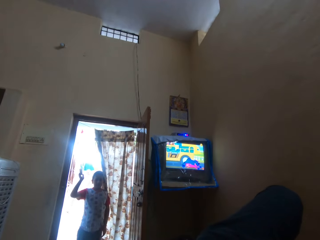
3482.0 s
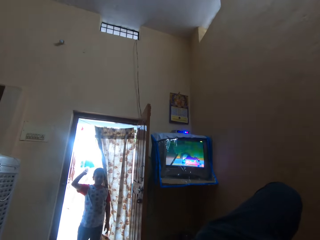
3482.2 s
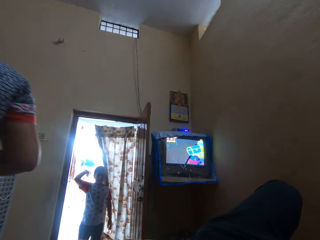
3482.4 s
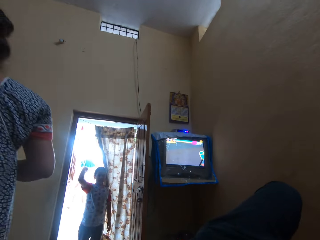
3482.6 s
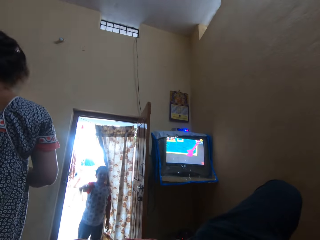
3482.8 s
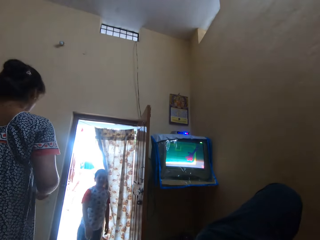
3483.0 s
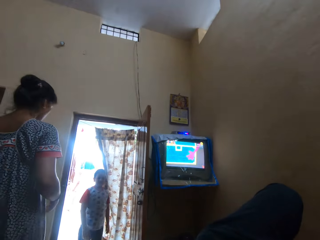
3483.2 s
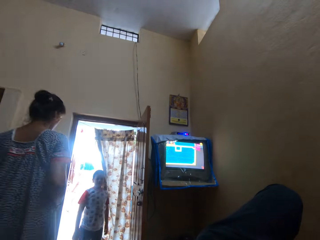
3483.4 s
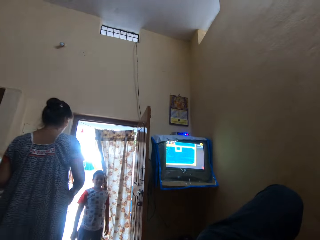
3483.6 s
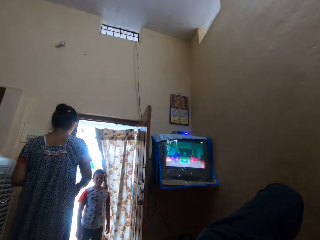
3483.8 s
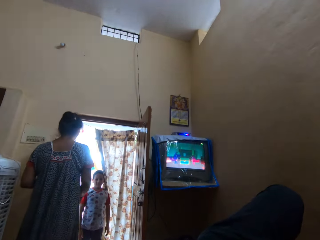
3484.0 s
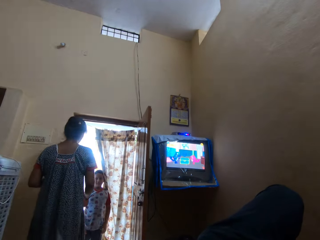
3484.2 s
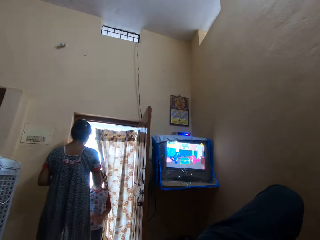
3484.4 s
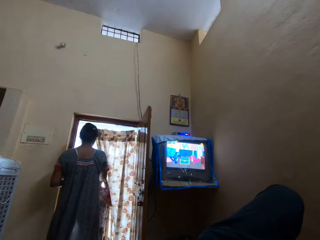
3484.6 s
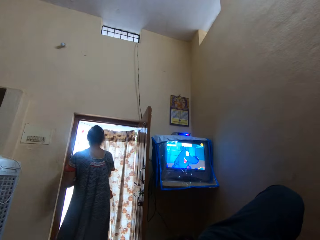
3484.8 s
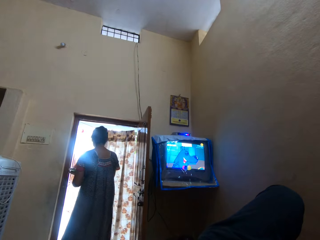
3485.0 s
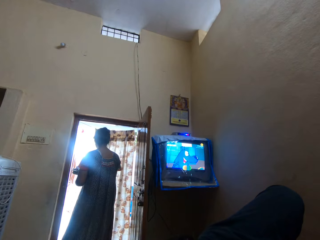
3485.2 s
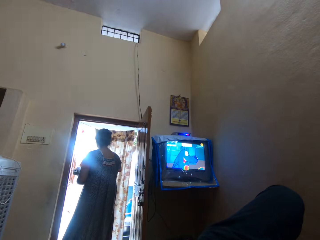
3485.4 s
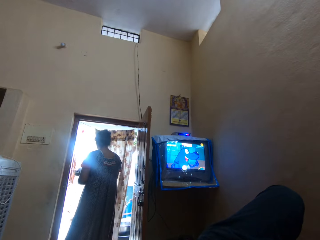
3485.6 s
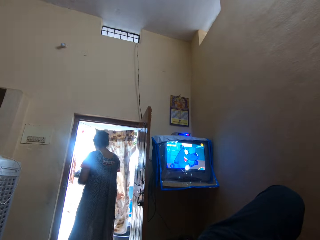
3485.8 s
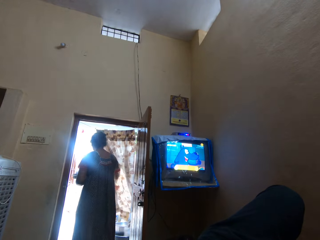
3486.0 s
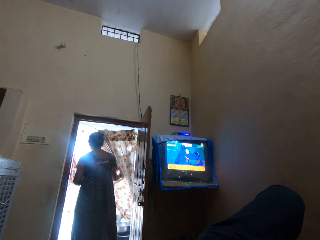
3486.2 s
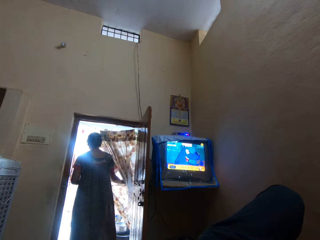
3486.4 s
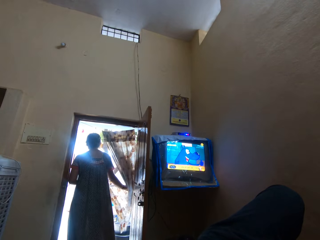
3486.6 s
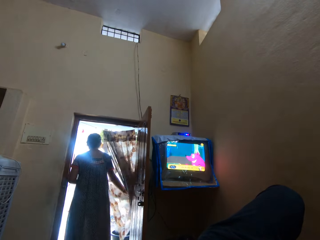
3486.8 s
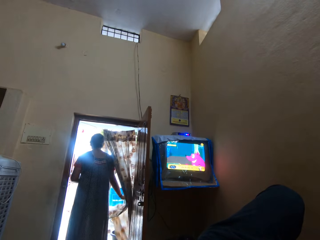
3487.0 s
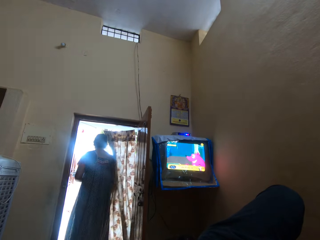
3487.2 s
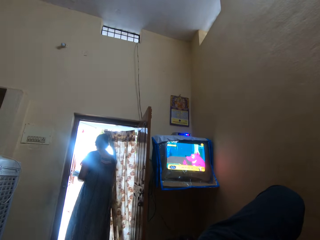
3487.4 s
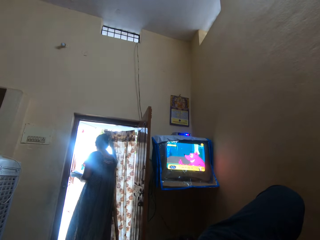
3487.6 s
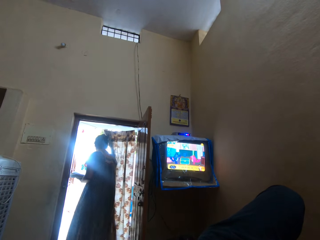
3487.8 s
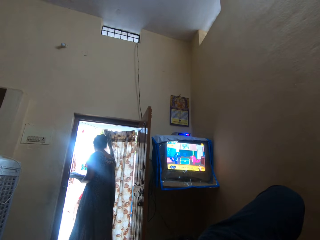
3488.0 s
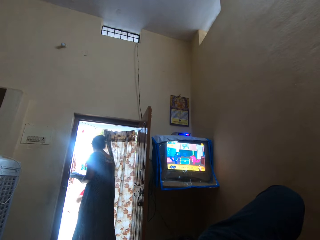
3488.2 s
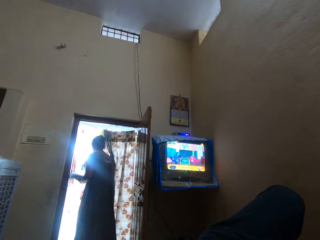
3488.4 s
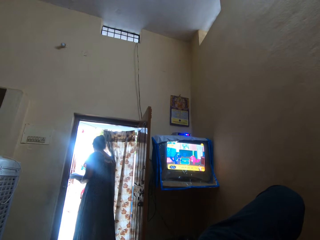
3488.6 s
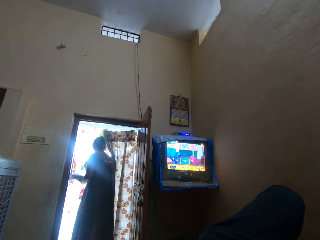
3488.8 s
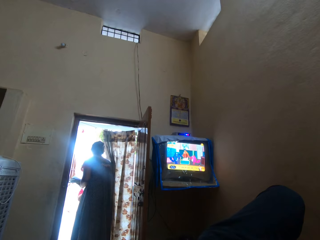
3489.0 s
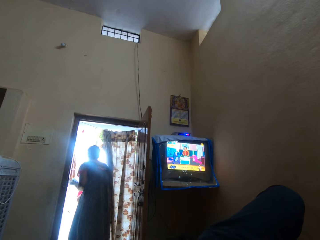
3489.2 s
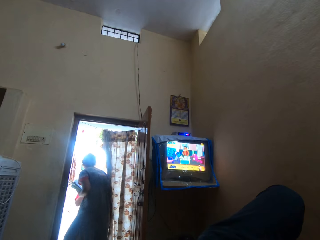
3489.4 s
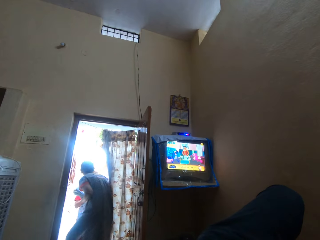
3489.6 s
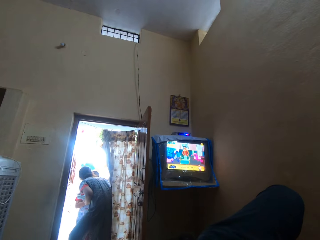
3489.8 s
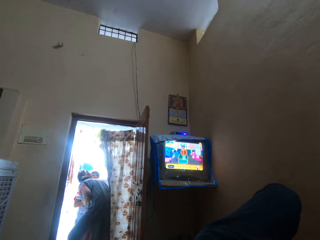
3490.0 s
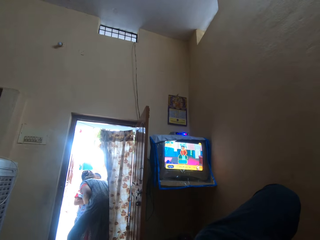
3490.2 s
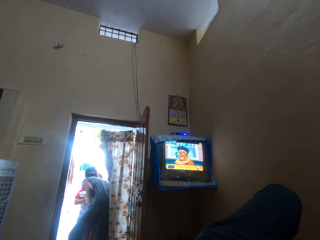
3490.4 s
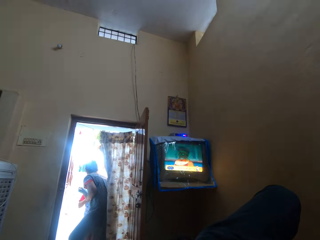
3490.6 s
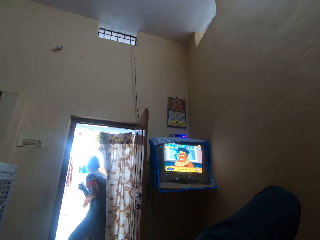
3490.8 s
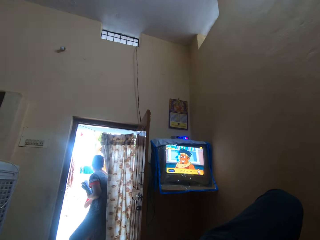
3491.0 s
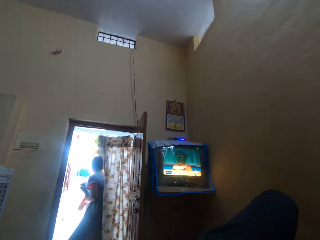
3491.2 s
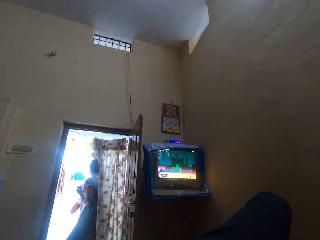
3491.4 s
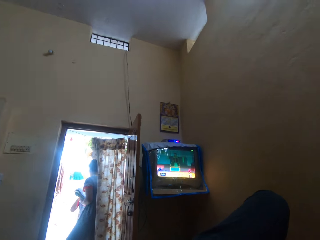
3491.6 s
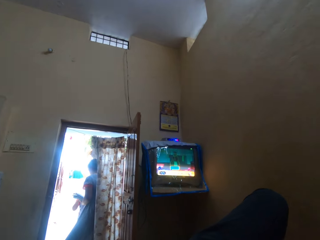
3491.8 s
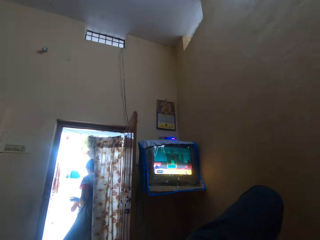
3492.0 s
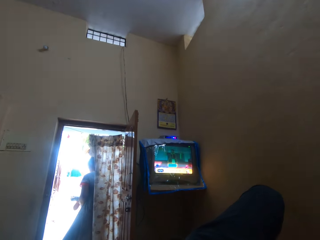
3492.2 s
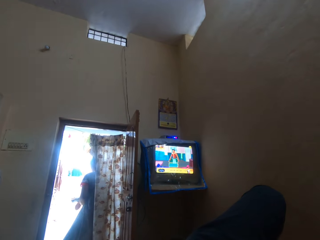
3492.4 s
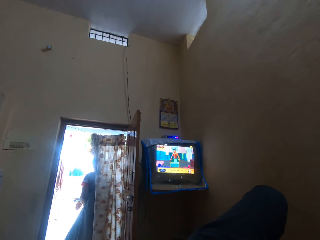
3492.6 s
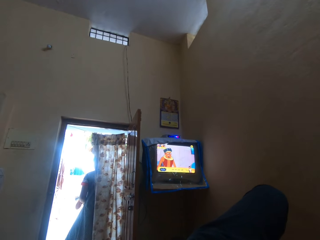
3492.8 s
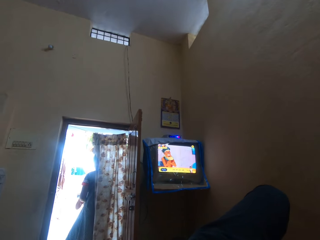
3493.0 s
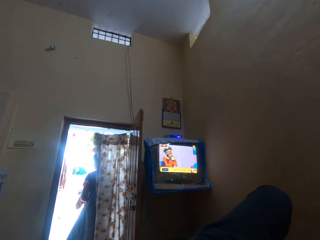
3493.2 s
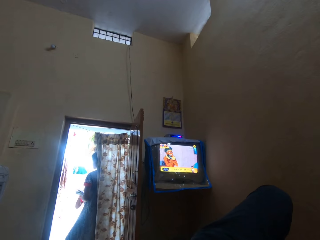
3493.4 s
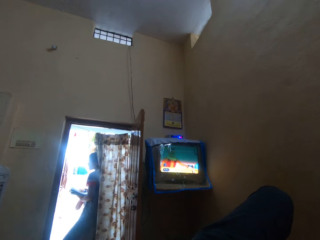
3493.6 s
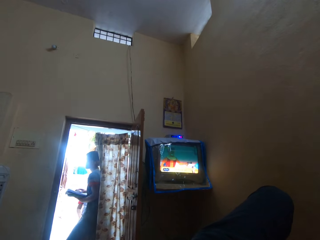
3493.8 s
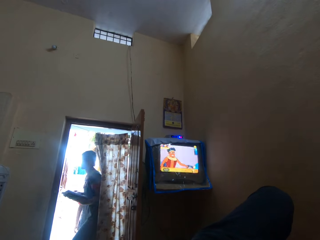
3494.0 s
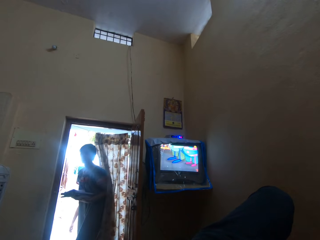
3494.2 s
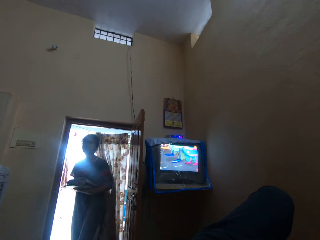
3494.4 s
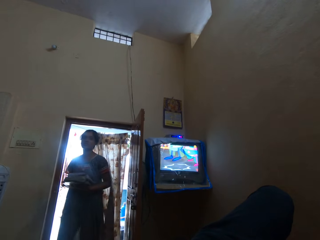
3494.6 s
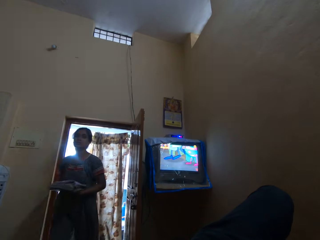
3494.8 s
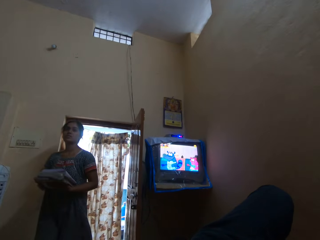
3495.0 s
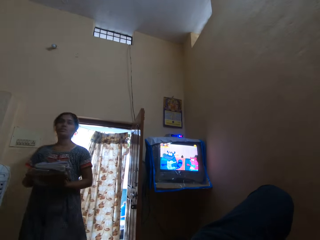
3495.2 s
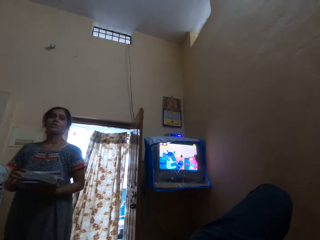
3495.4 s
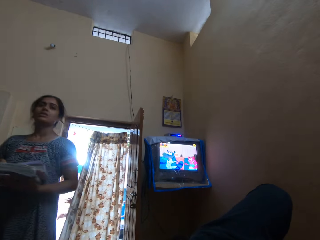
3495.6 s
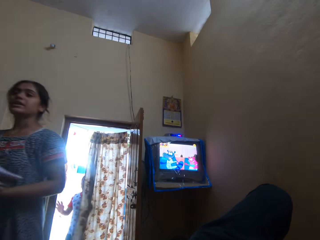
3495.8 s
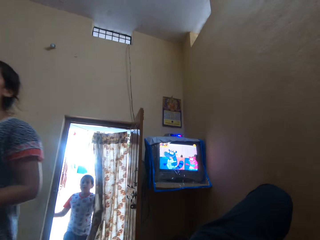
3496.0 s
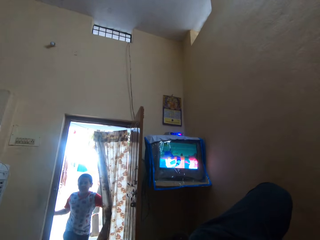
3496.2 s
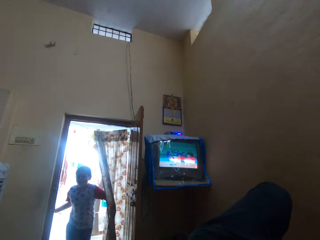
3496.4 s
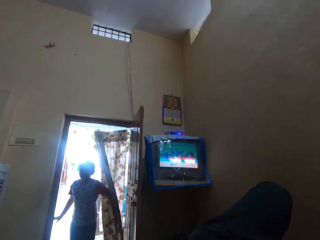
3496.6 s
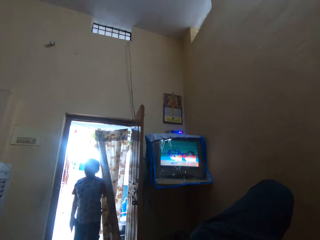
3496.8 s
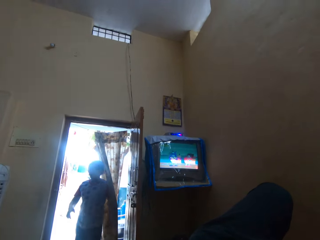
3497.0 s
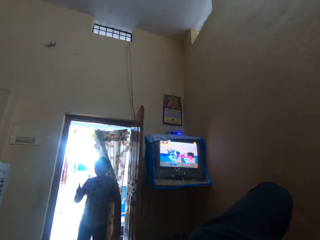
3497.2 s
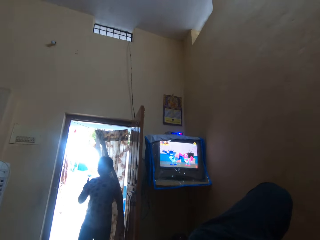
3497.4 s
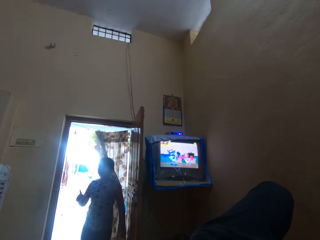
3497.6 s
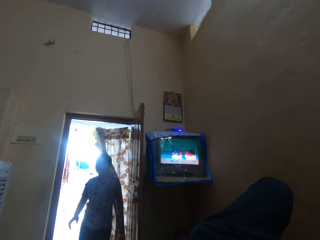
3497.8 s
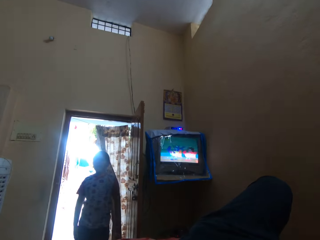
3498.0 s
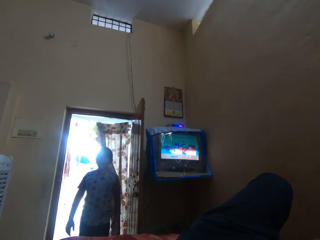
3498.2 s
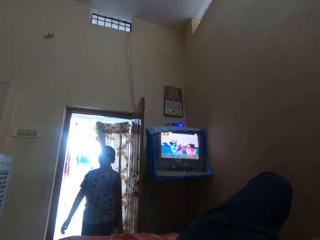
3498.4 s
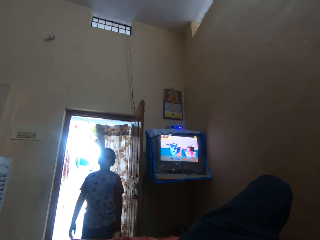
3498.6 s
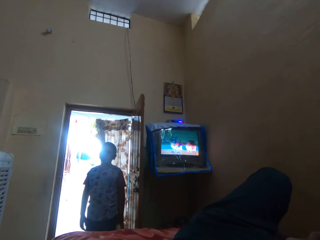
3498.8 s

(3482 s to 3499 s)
A man raises a hand and throws something in the house. Another man walks around. The other man moves towards the door and stands at the door. The other man pushes the door curtain. The camera wearer watches television. The other man walks out of the door. The other man walks in the house and holds folded clothes. The first man stands at the door. The first man converses with the other man. The camera wearer watches television.
